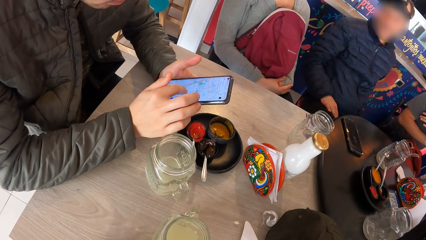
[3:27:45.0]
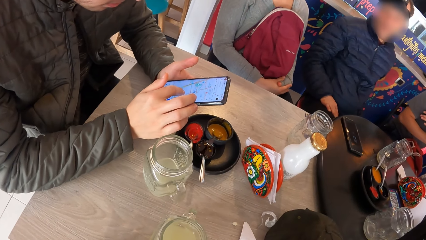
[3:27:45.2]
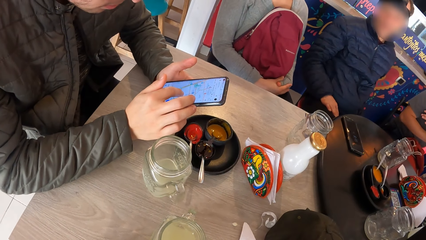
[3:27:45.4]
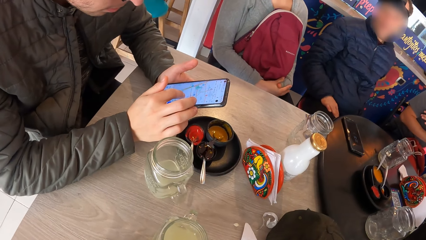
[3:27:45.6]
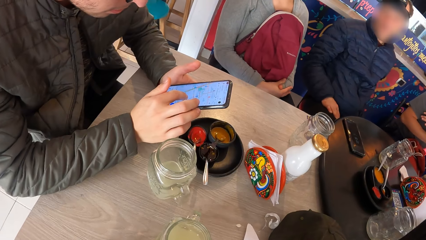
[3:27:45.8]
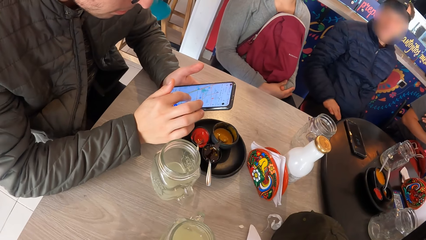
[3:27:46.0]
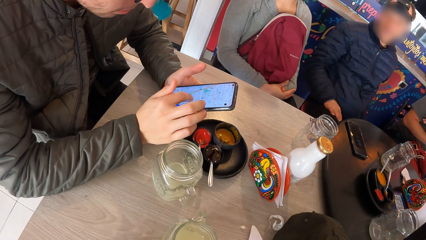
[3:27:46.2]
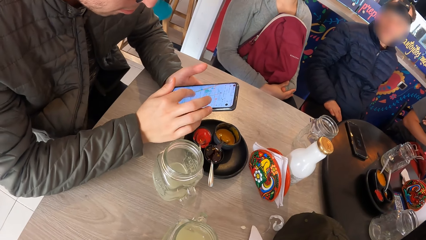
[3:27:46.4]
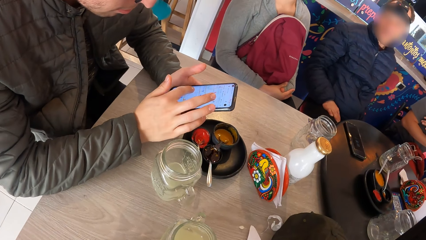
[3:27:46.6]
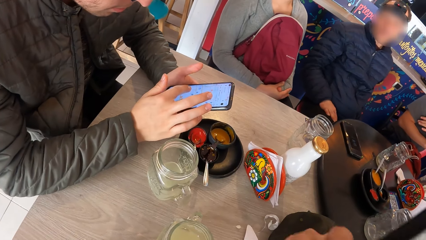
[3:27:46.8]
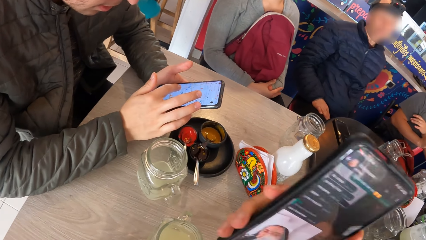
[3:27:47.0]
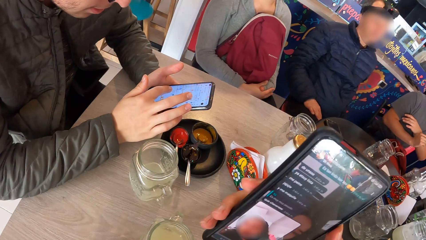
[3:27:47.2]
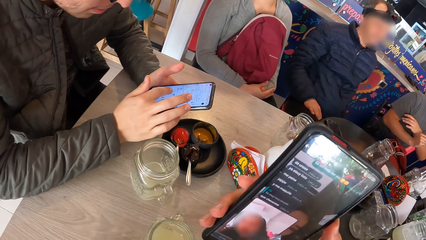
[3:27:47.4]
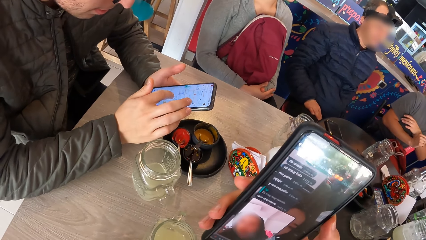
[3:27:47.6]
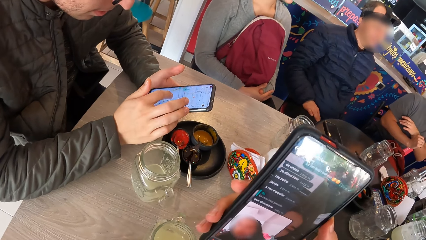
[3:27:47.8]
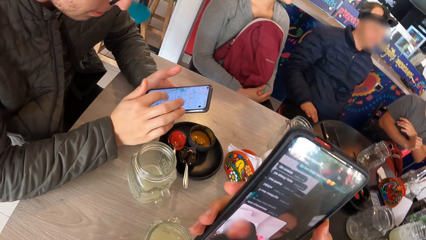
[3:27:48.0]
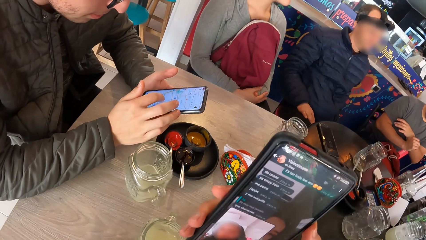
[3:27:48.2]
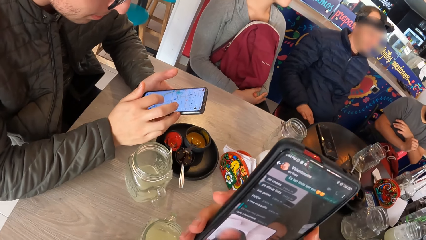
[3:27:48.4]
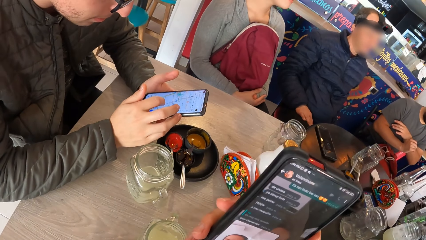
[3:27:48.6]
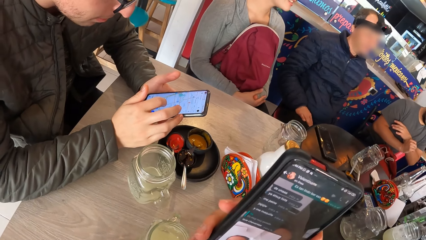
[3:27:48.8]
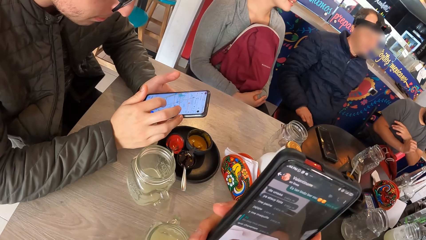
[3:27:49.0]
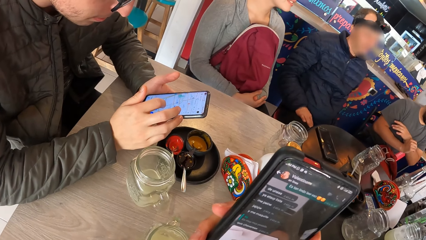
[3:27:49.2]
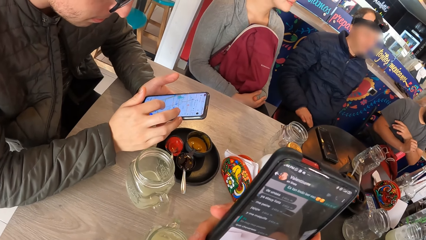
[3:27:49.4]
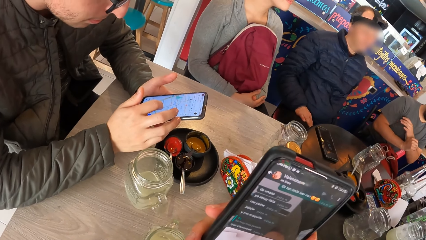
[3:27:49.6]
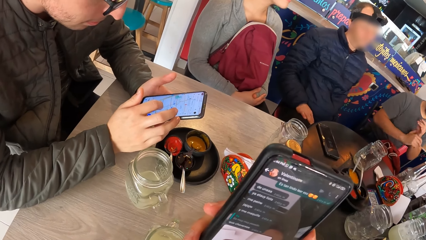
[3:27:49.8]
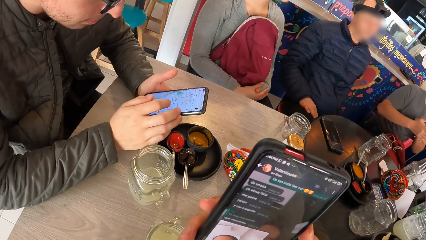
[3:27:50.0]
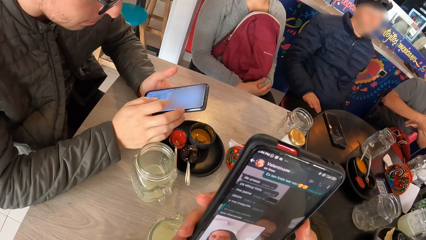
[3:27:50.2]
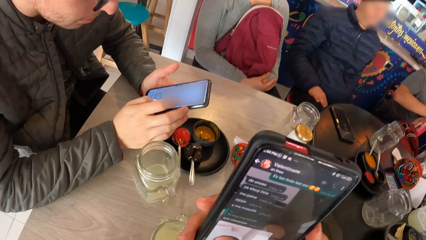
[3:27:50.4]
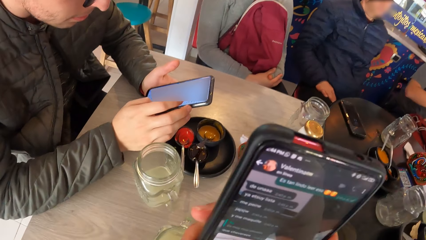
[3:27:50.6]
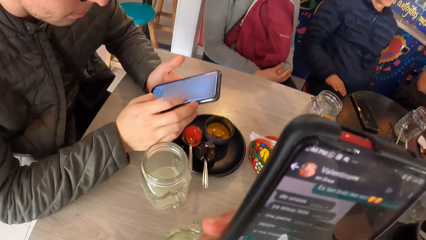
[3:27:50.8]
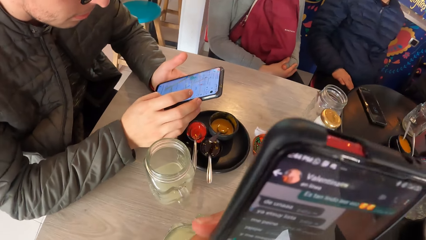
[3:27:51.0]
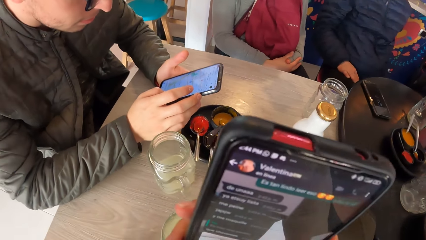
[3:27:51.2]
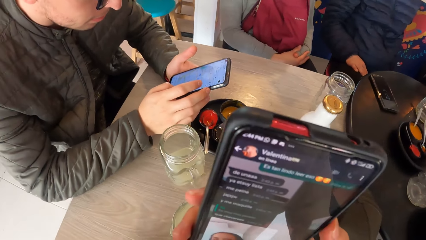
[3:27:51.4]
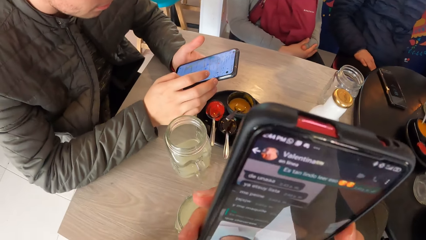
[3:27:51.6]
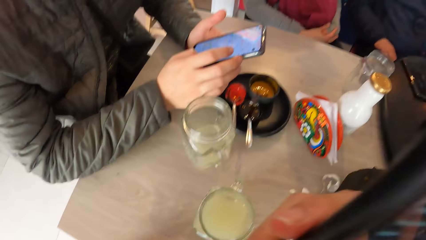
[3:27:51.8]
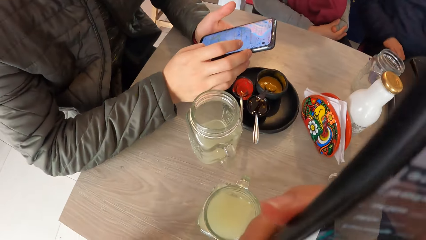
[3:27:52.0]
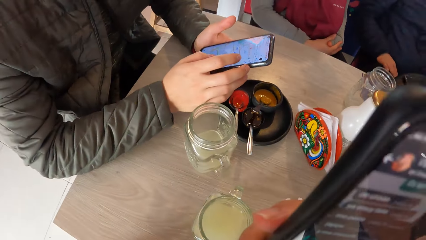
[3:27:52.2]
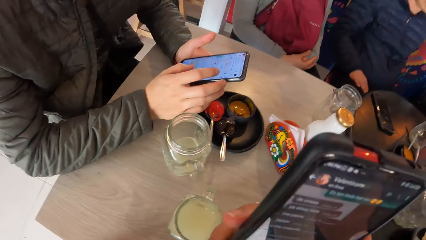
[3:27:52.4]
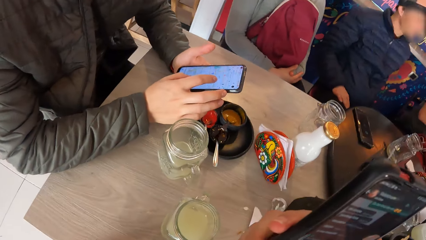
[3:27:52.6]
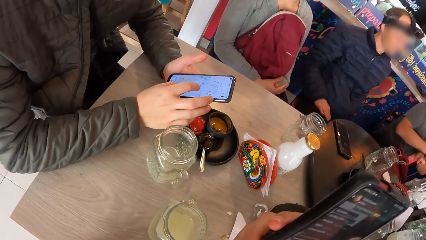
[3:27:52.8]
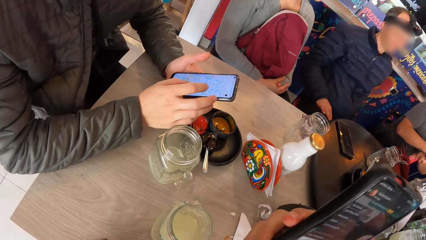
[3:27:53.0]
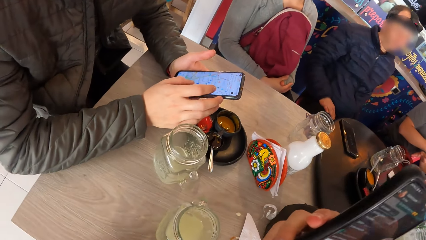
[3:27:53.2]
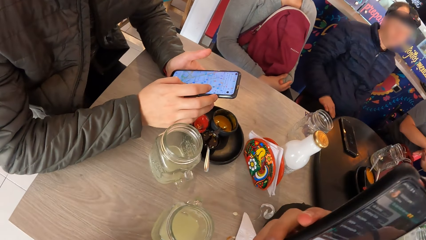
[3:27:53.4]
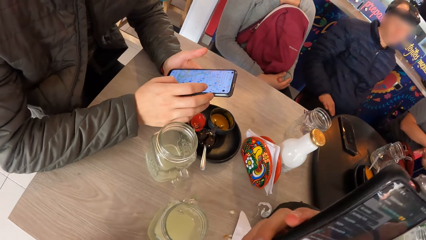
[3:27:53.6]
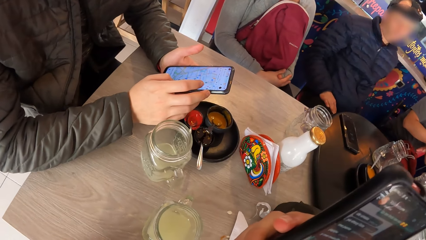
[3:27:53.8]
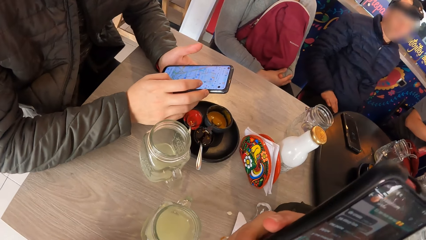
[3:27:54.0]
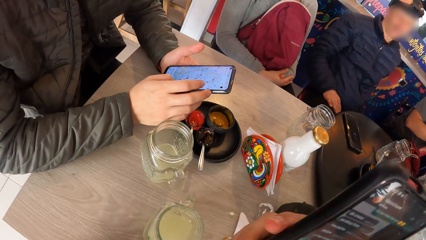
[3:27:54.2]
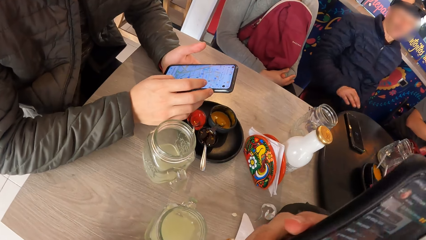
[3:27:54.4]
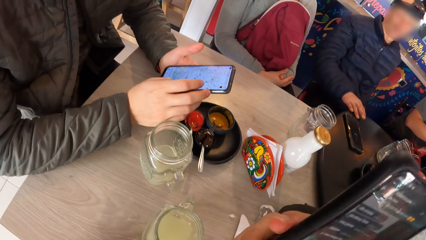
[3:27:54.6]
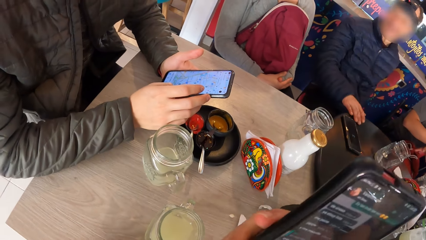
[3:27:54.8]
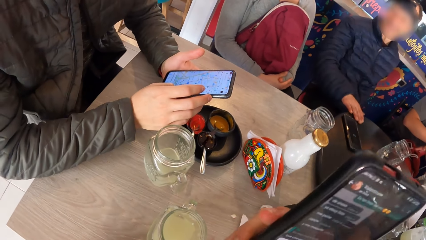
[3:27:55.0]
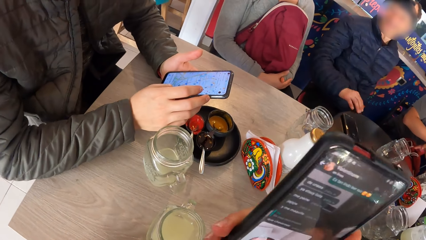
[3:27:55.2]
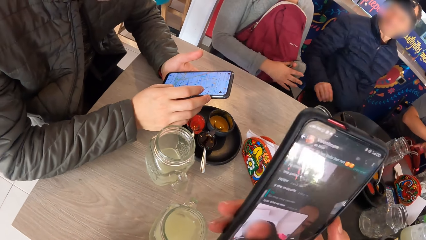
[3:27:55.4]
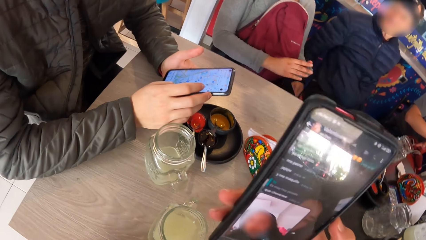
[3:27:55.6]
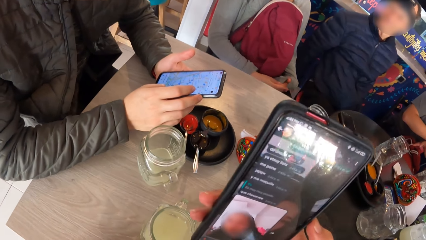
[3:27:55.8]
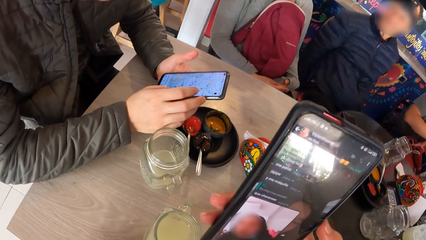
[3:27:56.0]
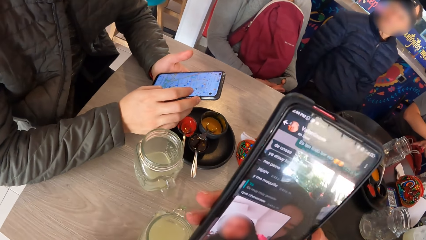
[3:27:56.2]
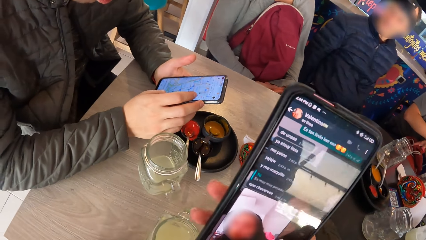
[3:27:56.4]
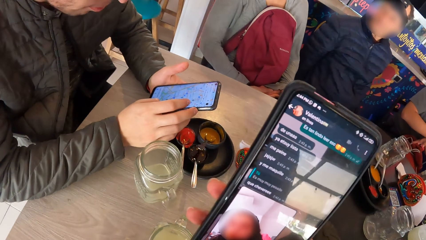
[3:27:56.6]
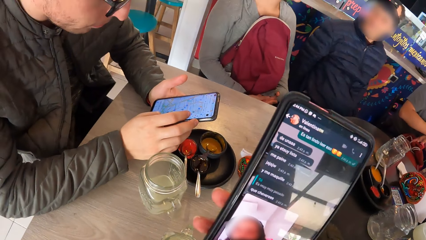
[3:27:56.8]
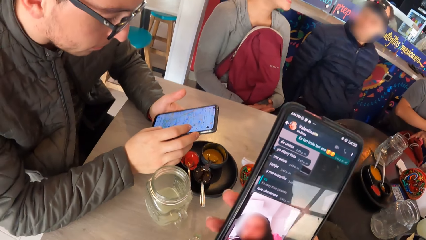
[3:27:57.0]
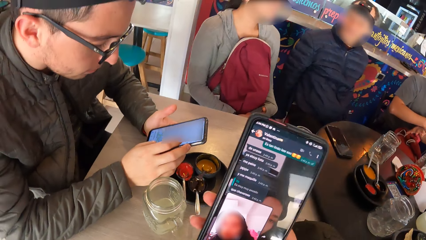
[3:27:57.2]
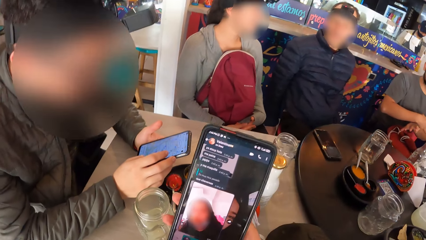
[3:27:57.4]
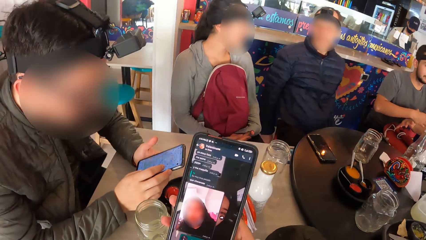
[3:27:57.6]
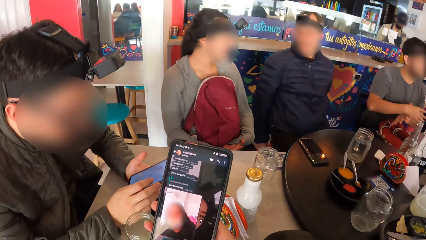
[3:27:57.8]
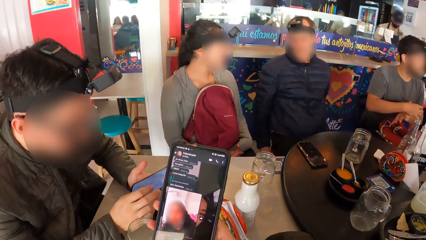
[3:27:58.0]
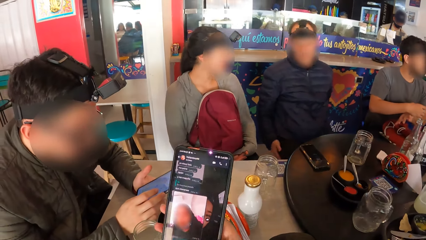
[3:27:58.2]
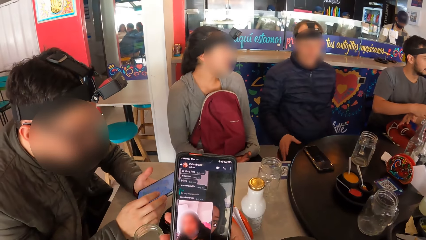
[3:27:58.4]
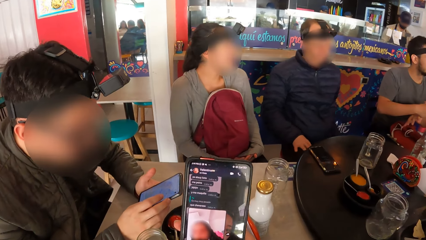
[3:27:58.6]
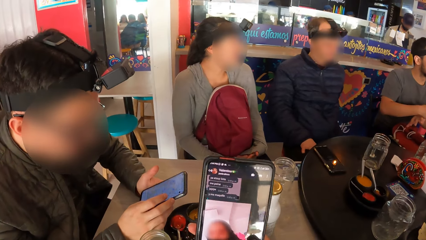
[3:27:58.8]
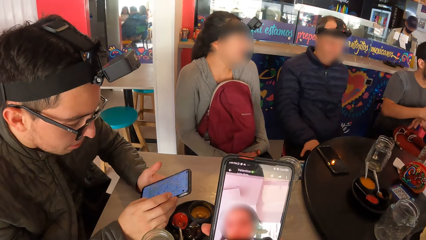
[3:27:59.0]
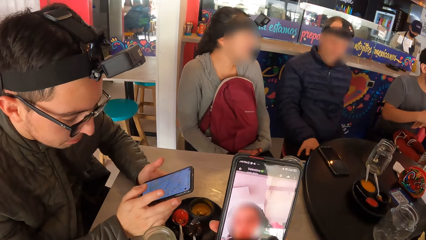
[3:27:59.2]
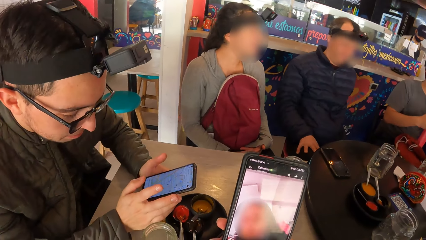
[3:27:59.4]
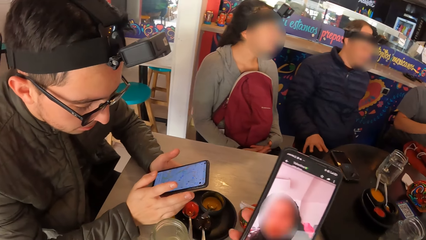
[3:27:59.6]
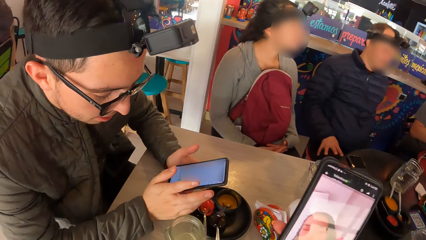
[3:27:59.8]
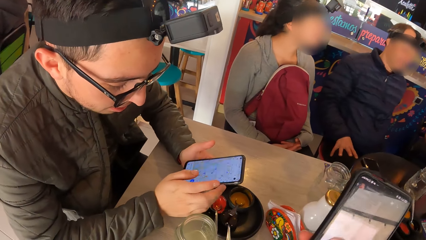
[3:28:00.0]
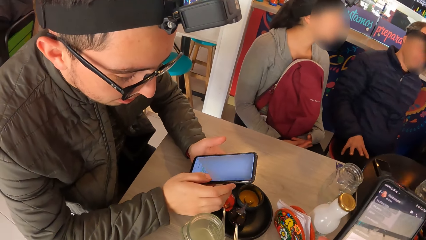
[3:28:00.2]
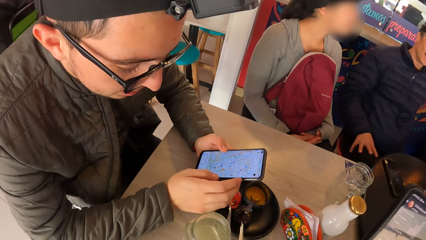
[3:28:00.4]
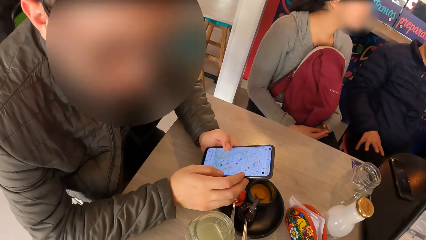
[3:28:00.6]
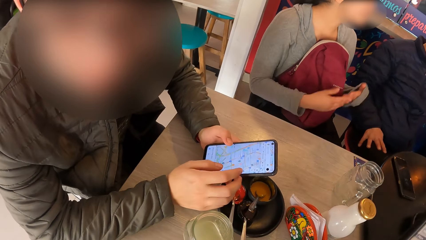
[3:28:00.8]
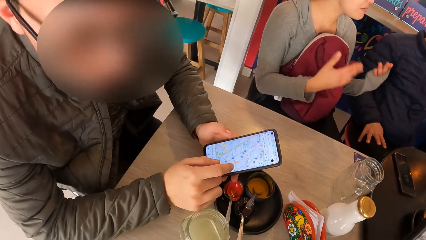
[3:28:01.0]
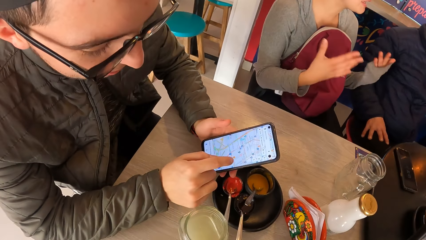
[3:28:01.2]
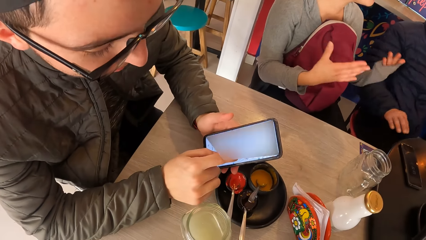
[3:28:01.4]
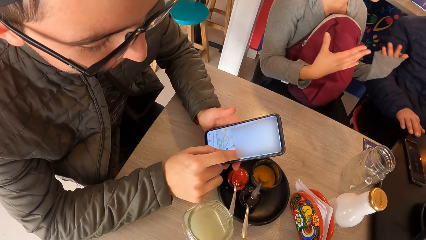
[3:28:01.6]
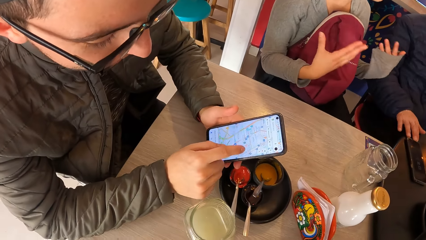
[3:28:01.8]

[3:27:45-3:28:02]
The camera wearer operates the phone. A person operates the phone. The camera wearer moves his finger. He interacts with the person.
